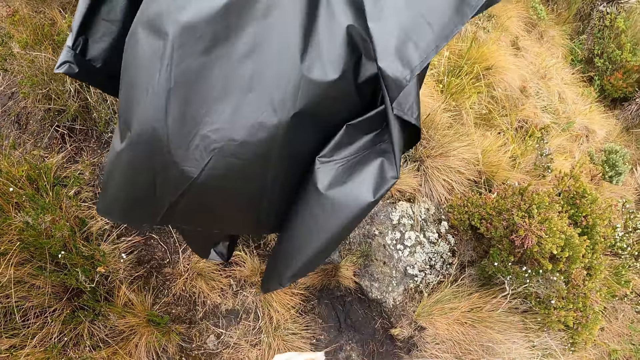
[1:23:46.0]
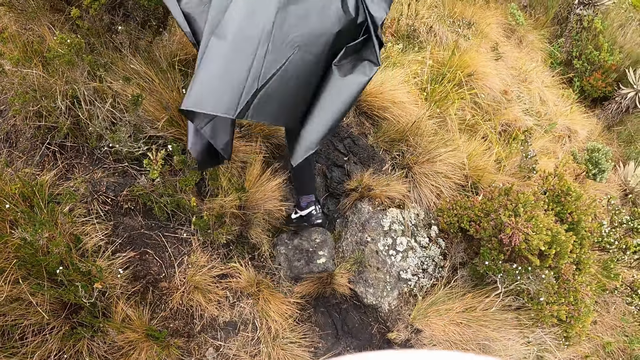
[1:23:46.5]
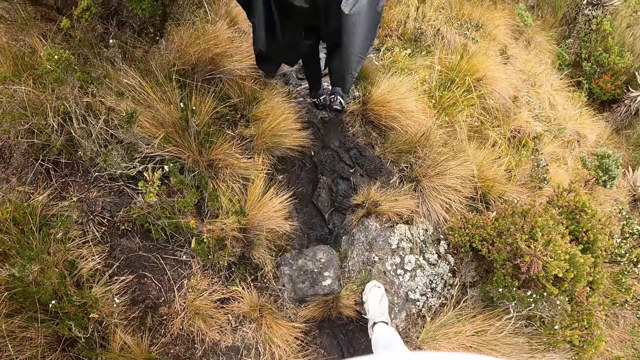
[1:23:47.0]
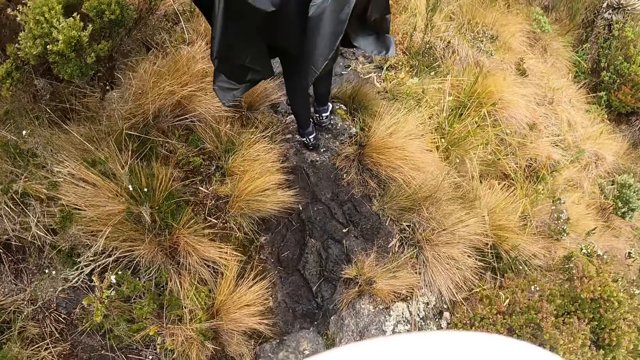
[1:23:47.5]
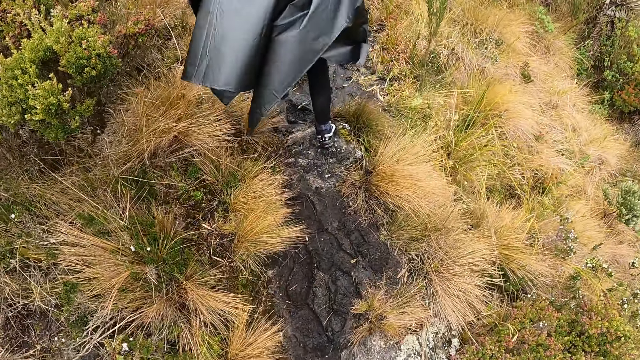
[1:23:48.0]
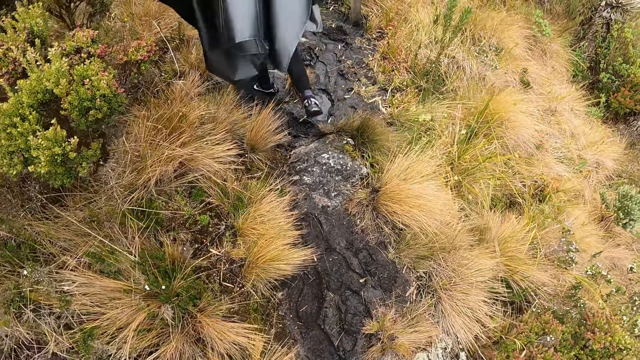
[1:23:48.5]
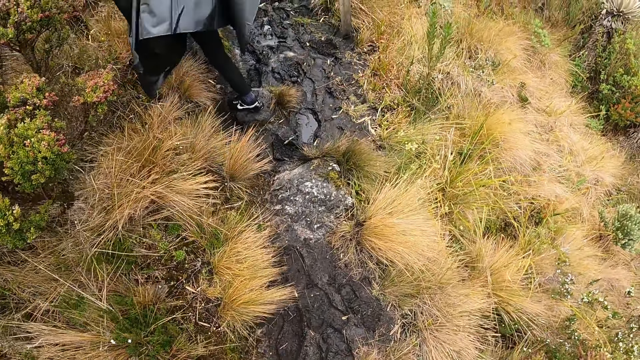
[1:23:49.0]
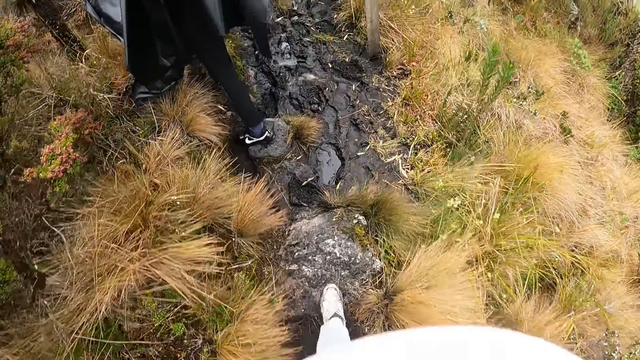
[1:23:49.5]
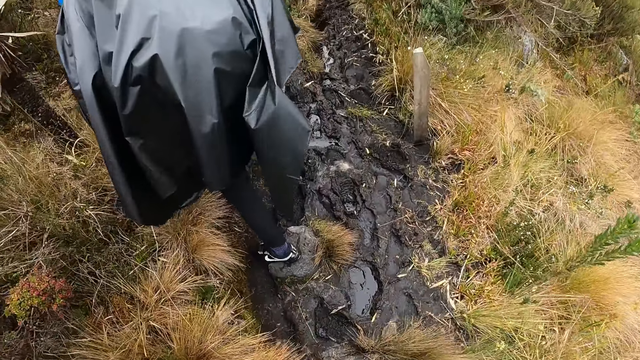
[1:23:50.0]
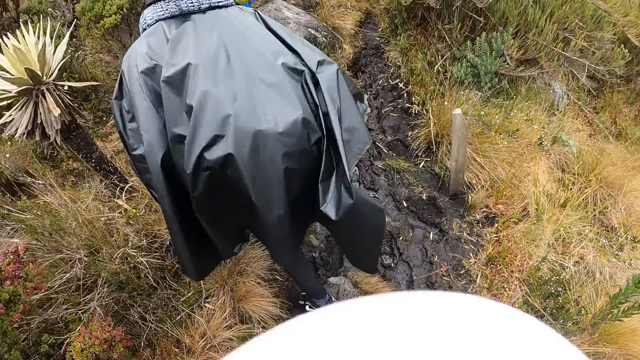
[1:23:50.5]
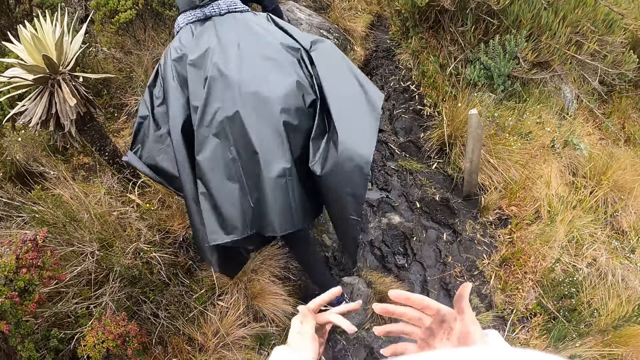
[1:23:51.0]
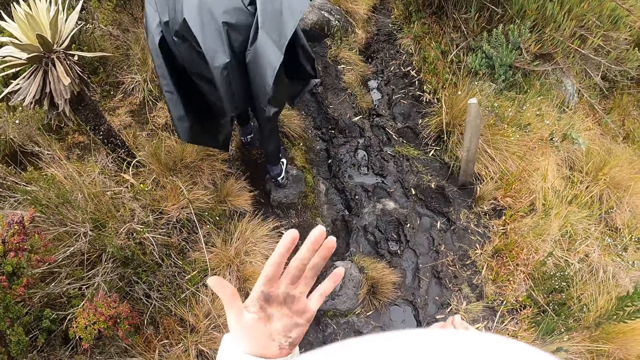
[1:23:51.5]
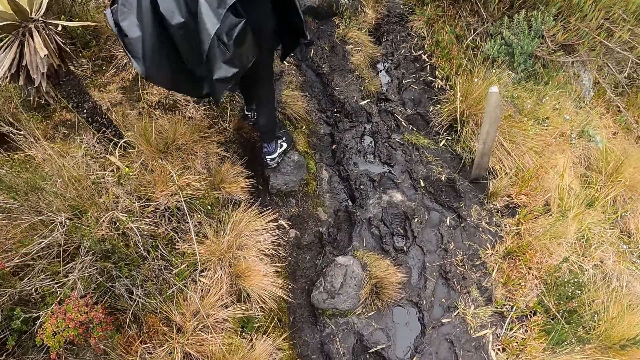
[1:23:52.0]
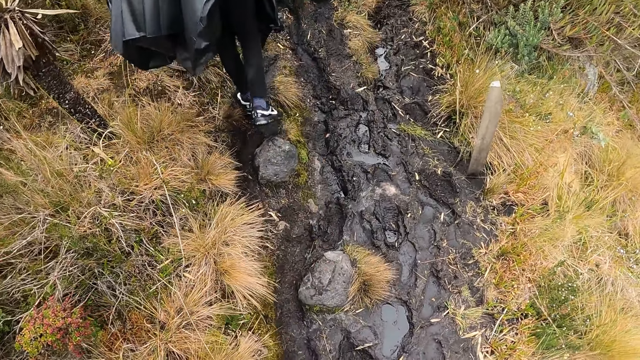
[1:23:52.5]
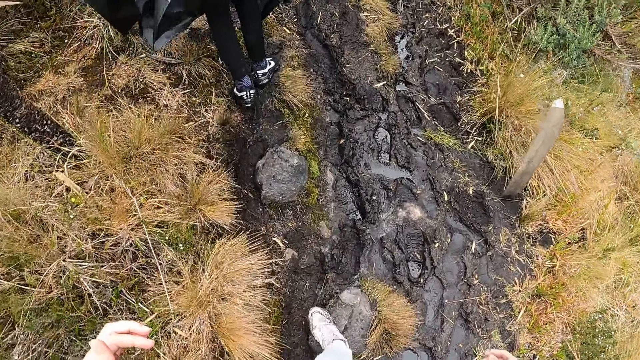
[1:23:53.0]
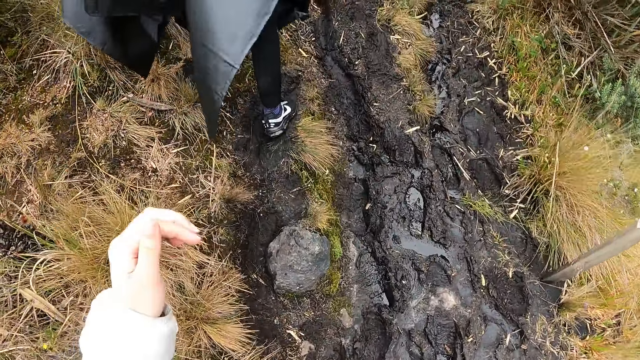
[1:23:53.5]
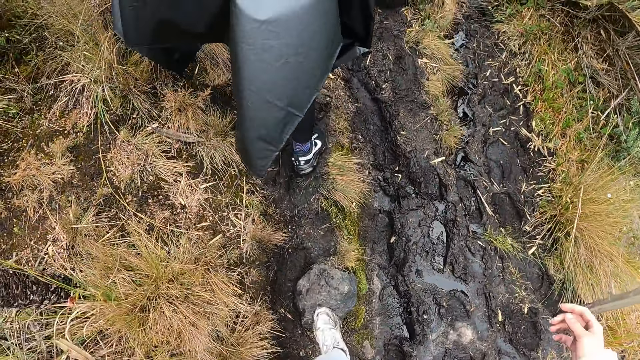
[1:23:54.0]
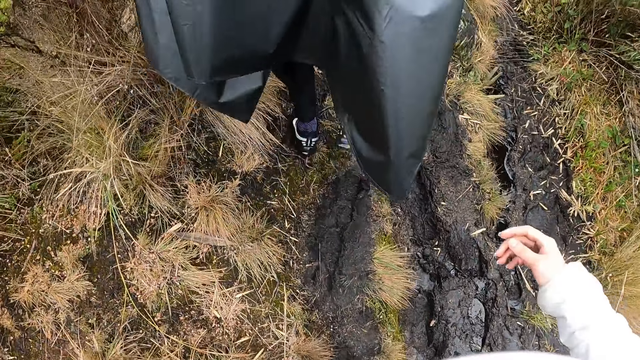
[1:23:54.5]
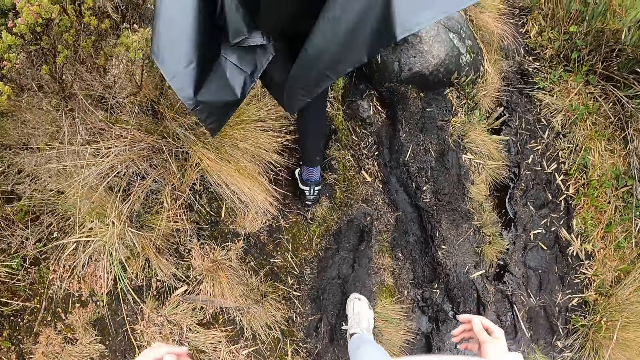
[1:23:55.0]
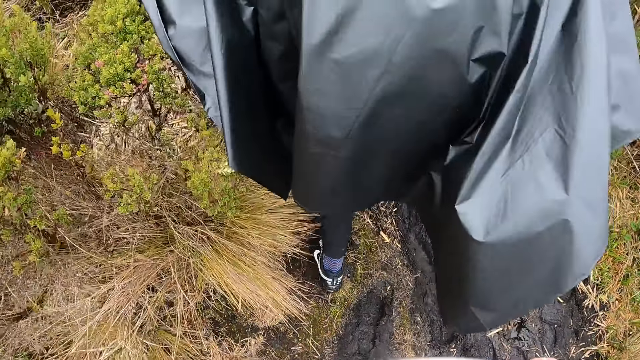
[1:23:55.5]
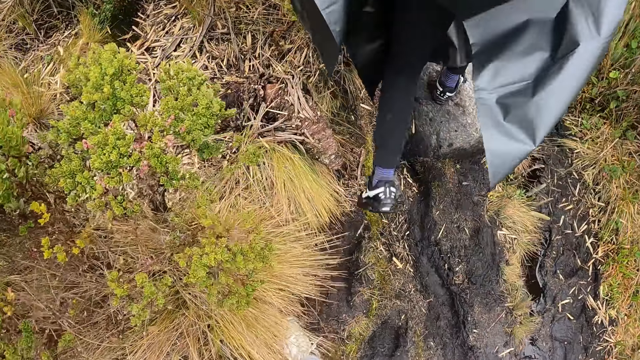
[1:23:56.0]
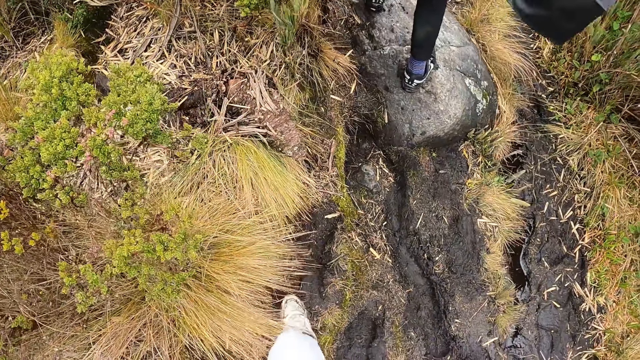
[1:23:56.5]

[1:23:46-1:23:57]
A person walks around. The camera wearer walks around. The person walks around. The camera wearer walks around. They move a hand. They walk around.

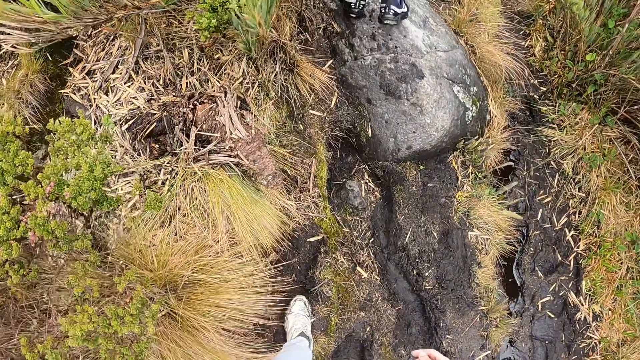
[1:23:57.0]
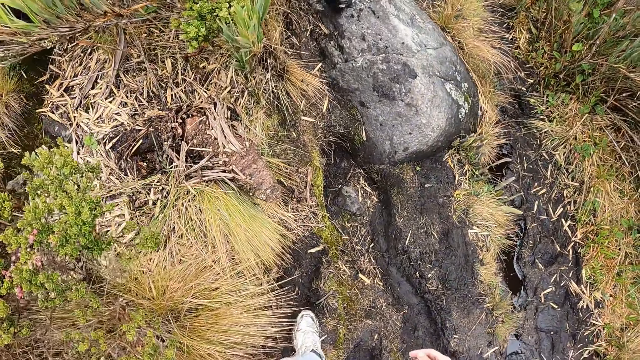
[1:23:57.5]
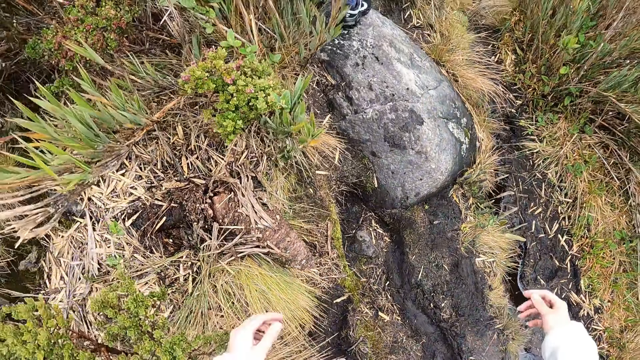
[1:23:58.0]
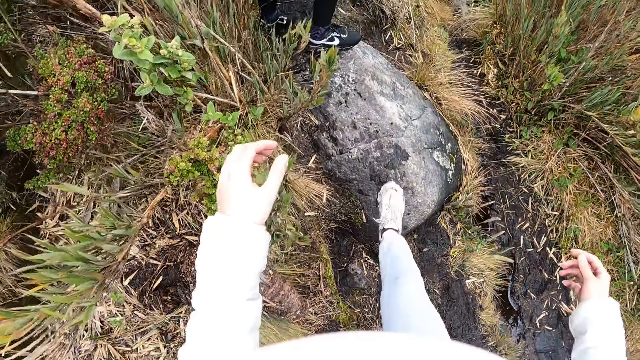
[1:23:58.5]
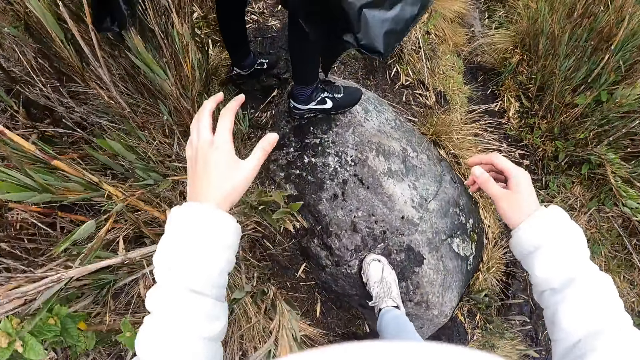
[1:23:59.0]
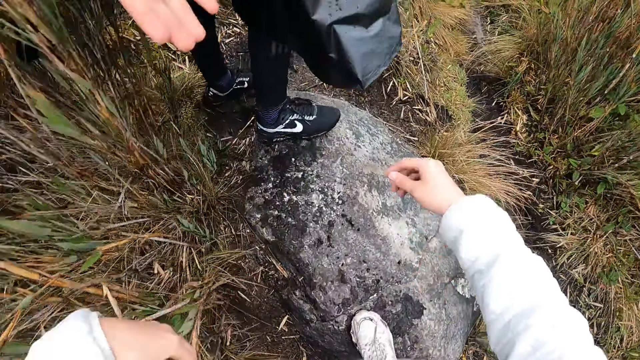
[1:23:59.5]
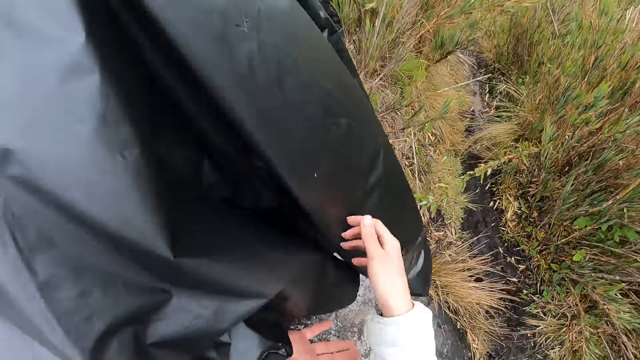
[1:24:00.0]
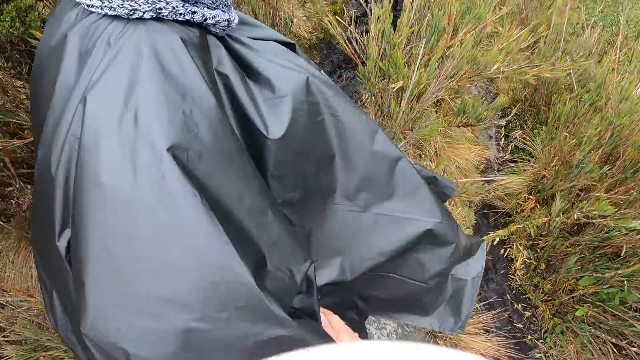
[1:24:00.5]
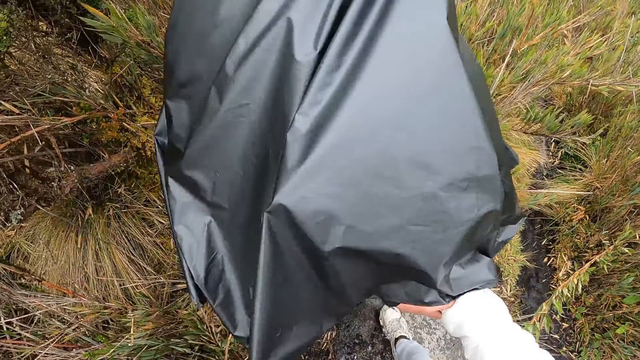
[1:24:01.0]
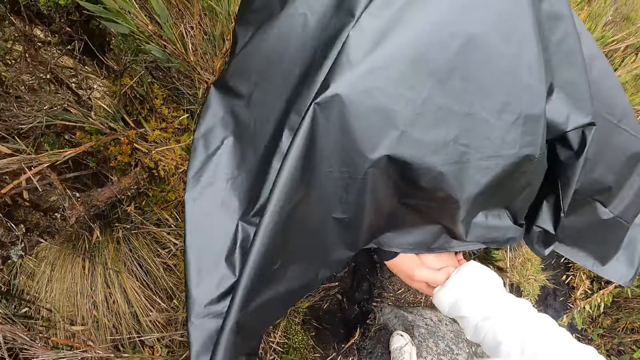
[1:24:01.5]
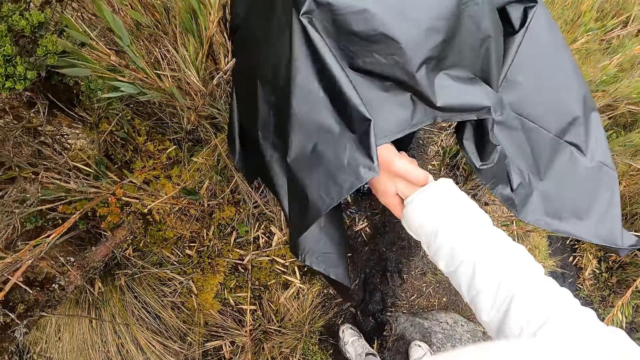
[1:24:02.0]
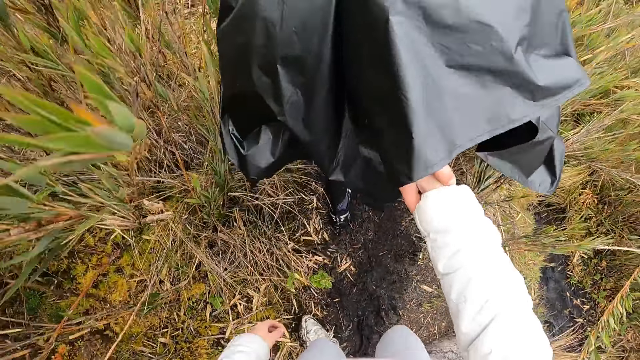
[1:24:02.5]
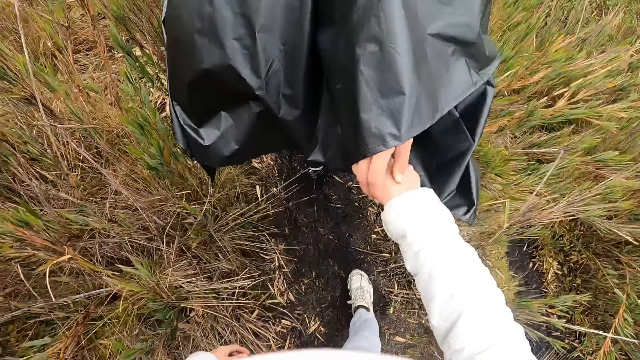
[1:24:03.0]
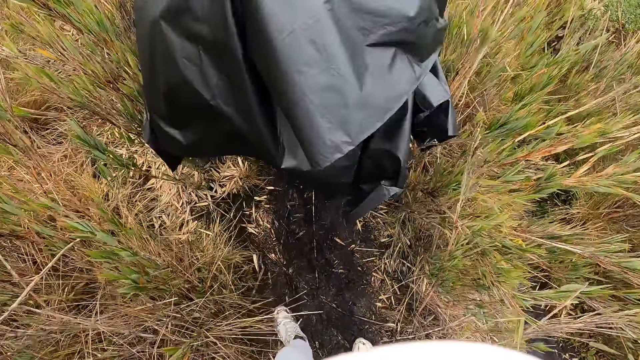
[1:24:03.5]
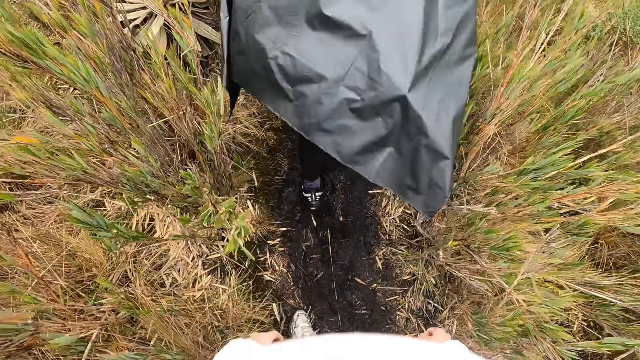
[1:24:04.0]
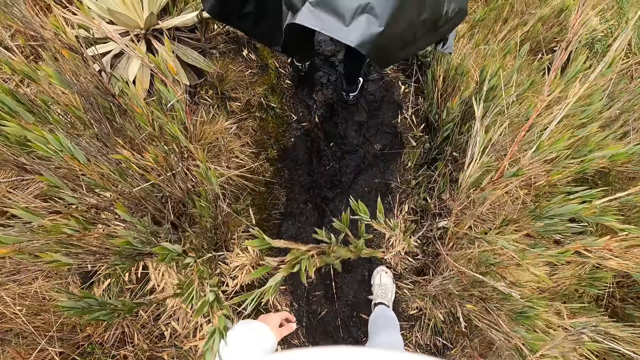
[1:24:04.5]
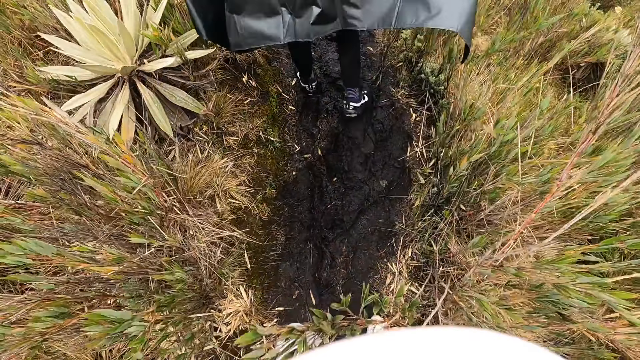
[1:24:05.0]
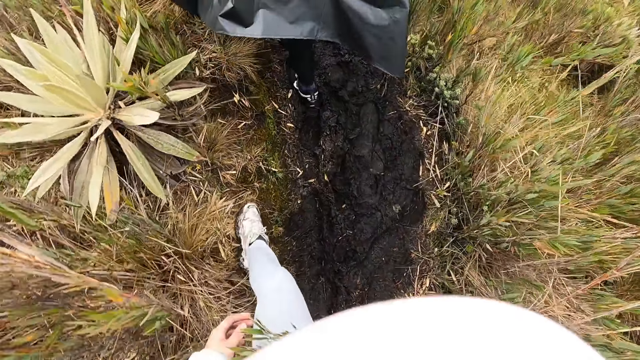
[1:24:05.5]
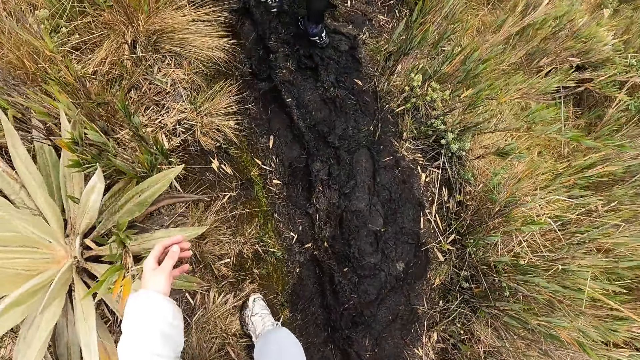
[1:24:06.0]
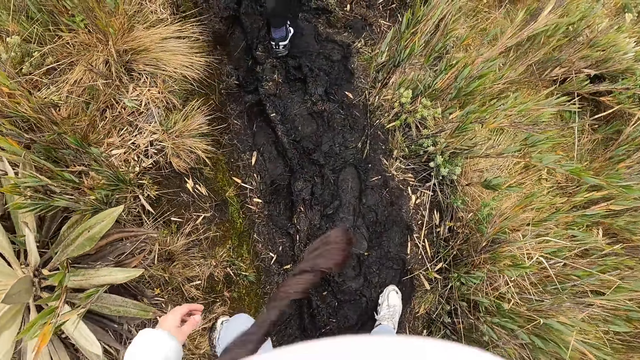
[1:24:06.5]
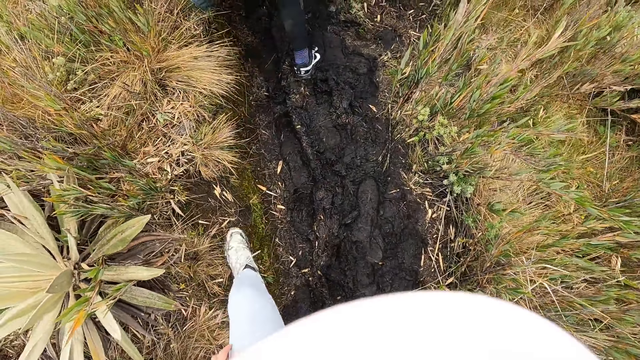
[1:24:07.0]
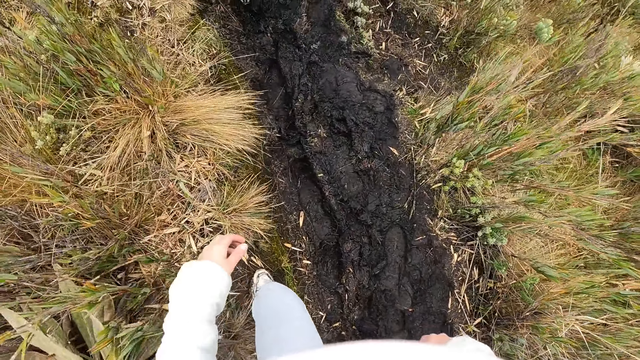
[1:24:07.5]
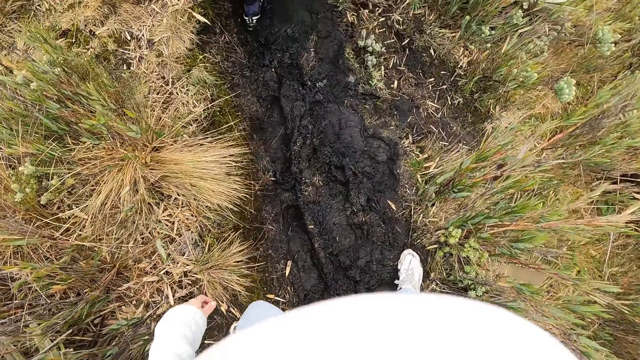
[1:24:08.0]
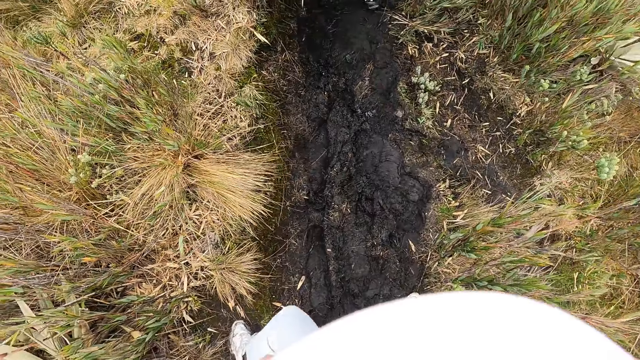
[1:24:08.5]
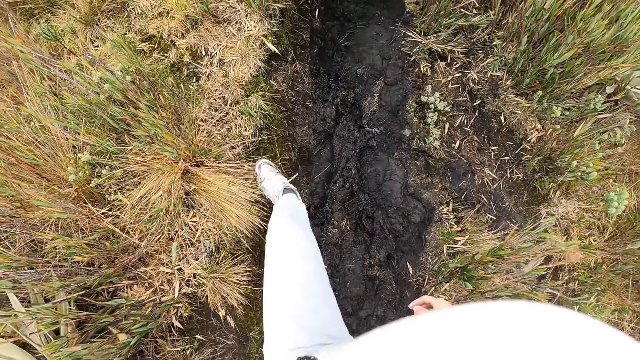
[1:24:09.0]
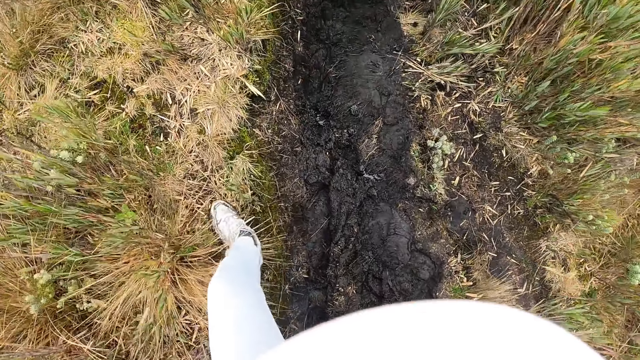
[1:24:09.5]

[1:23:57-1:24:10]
The man pulls the camera wearer up the mountain with his right hand. The man moves a hand. The camera wearer holds a hand. The man walks around. The camera wearer walks around.
